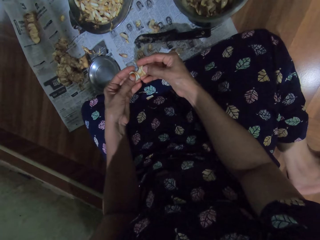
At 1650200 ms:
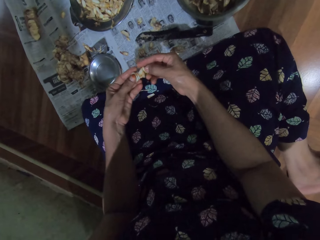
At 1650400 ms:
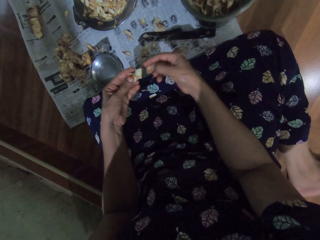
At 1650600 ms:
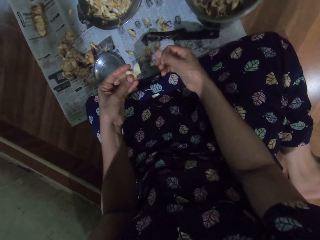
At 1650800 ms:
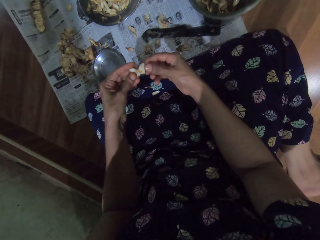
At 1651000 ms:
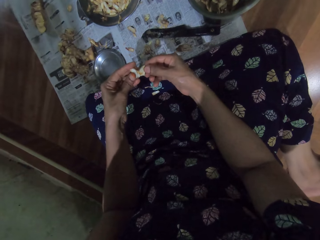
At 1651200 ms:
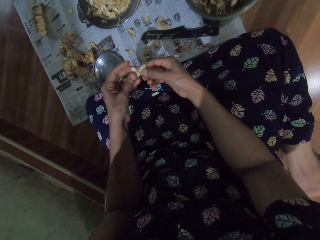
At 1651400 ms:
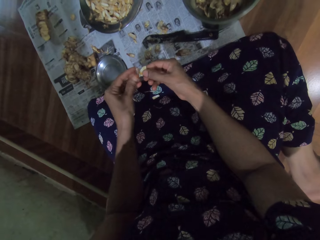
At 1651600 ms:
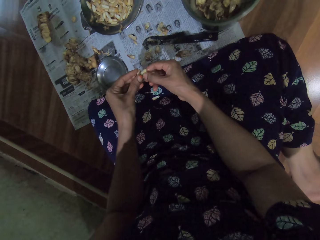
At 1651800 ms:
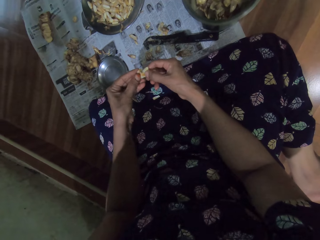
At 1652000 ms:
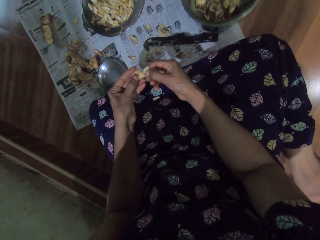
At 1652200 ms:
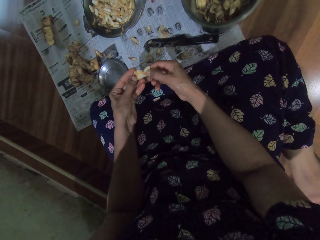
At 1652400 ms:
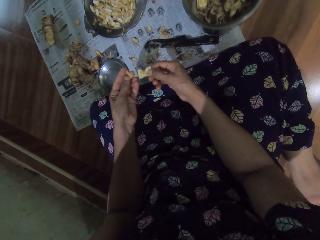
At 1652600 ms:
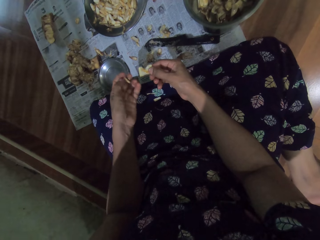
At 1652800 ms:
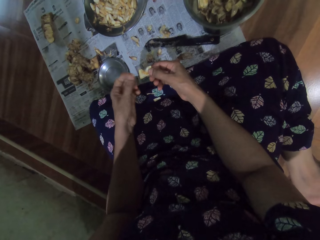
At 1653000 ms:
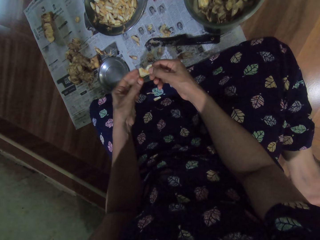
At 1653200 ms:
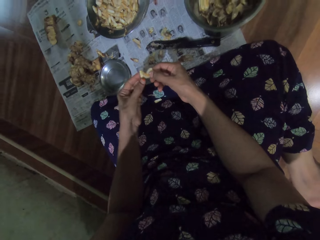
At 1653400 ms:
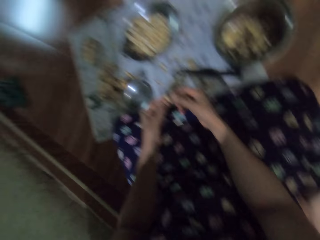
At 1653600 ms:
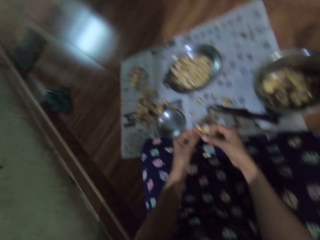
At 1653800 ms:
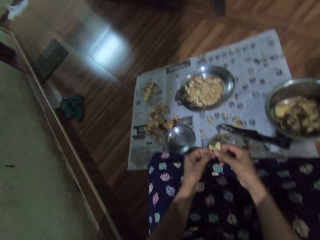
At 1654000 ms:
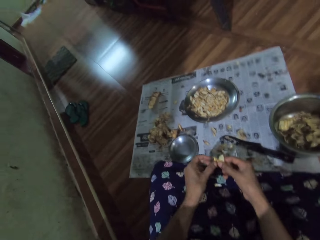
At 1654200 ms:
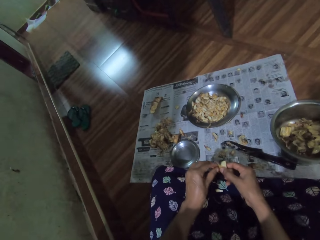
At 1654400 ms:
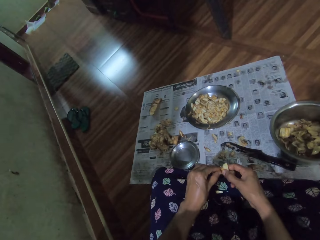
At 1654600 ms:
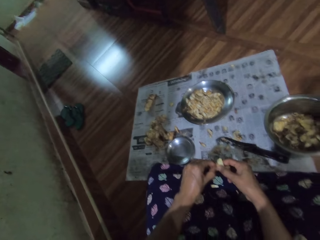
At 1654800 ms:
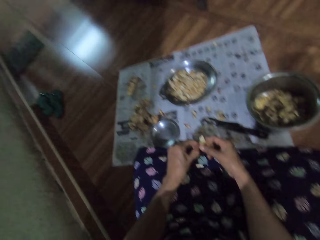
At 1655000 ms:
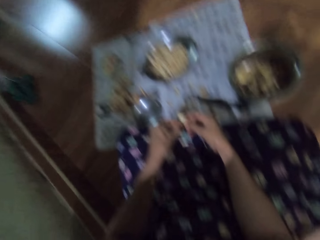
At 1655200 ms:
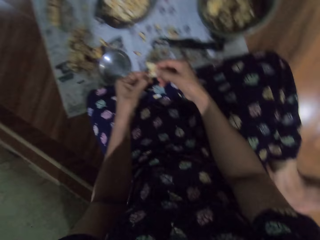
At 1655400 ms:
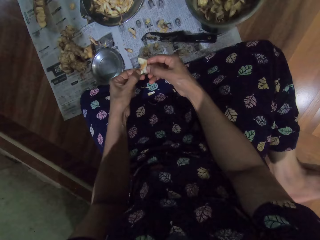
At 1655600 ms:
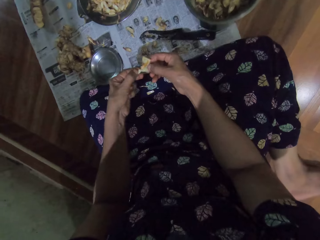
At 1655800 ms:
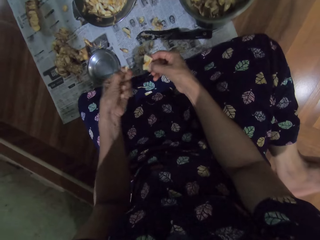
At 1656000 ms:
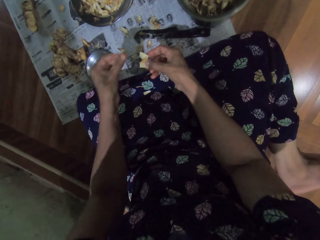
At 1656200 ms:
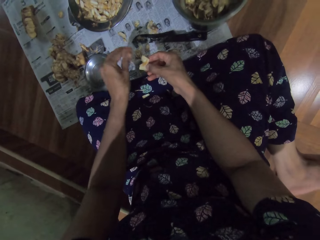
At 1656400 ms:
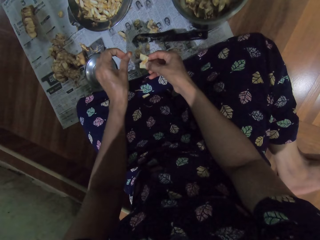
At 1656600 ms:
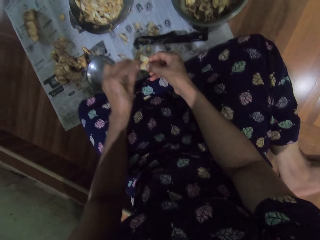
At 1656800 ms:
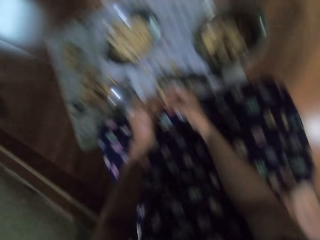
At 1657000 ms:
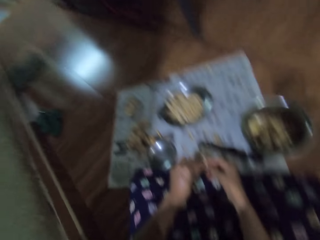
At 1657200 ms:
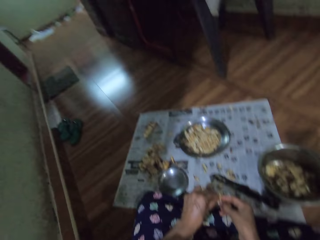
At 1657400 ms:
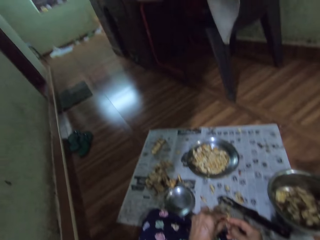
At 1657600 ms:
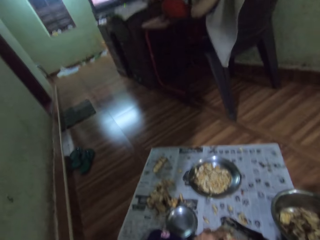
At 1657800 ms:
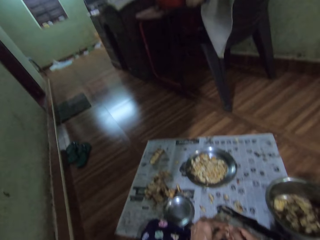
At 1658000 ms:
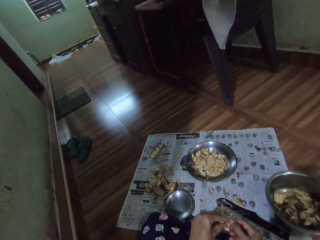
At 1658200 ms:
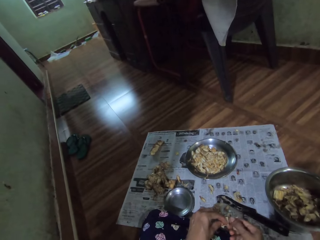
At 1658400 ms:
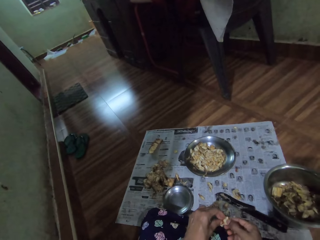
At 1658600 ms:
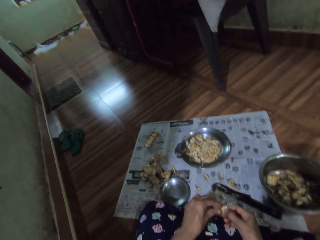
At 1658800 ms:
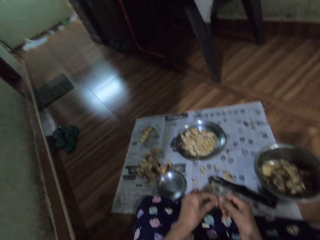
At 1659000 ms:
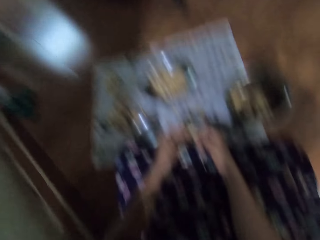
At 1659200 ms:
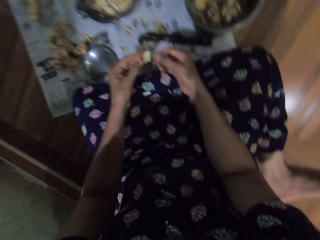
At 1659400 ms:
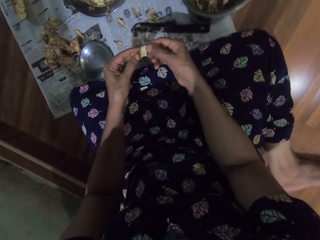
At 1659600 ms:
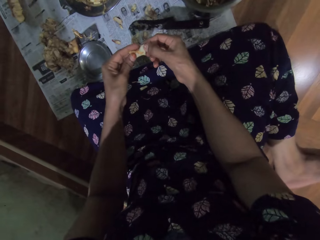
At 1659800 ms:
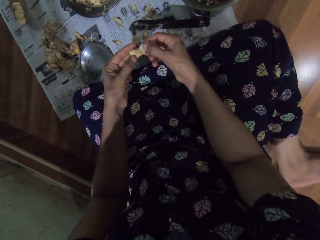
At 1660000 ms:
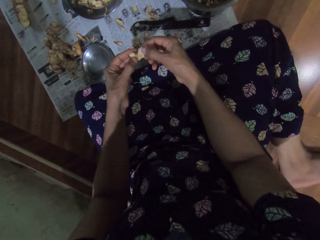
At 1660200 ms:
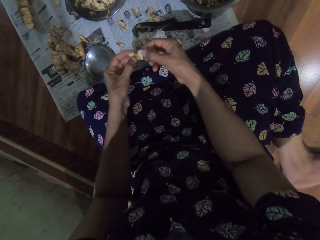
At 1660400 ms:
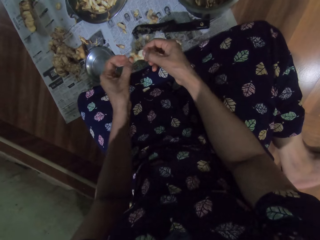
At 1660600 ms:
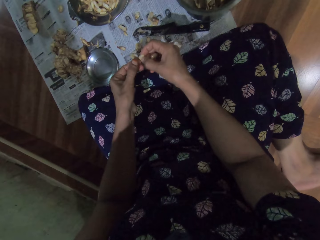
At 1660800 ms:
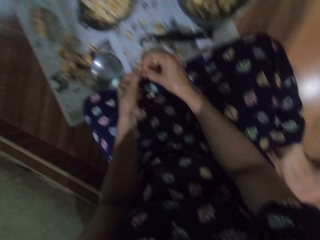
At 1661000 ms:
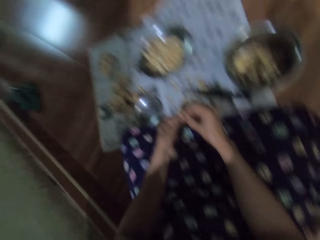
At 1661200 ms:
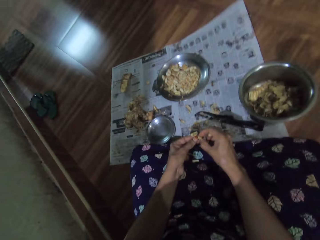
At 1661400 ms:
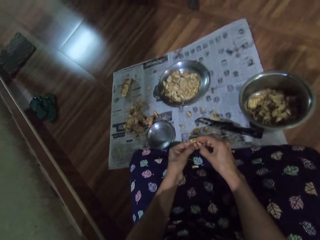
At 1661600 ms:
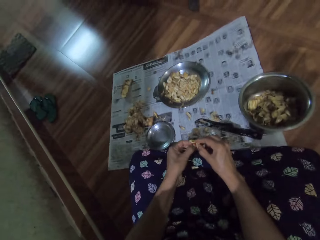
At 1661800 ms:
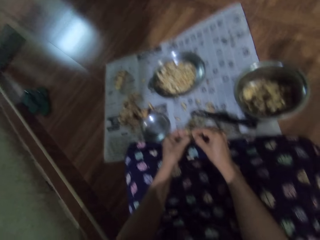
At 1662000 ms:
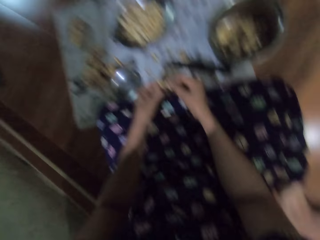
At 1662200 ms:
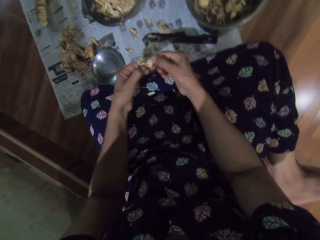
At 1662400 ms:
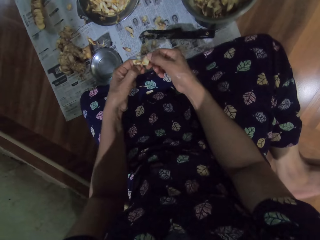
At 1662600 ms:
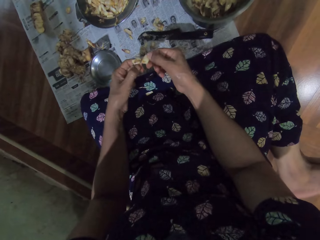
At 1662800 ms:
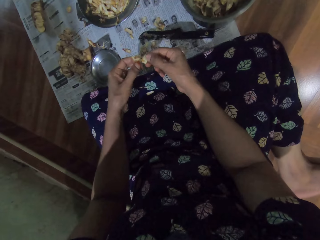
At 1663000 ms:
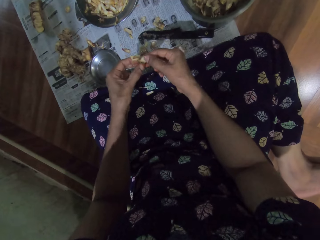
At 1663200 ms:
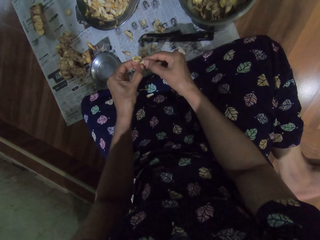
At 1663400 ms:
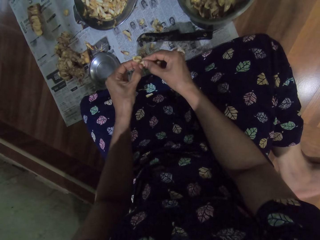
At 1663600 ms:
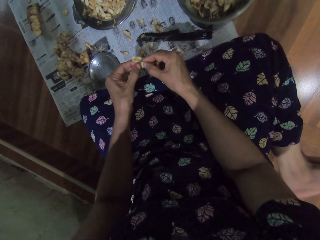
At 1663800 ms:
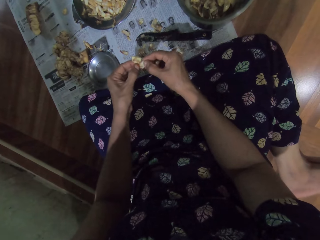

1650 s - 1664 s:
The camera wearer converses with a man. She looks at an entrance. She drops the garlic skin in her left hand on the paper. She peels skin off the garlic with her hands. She converses with the man. She peels the garlic with hands.

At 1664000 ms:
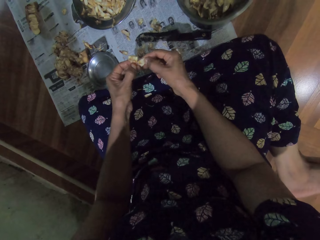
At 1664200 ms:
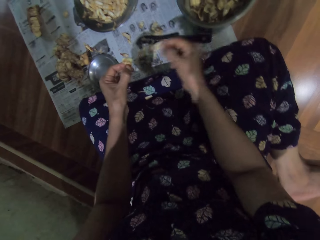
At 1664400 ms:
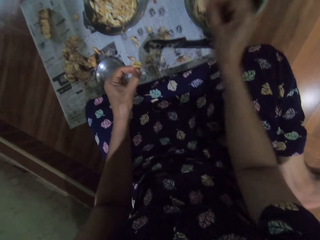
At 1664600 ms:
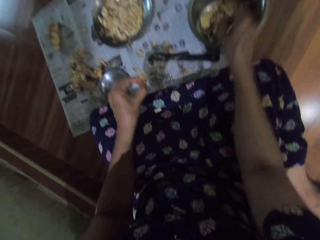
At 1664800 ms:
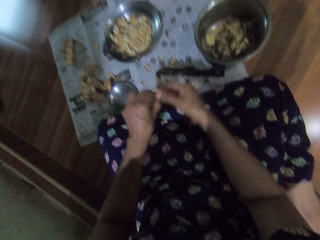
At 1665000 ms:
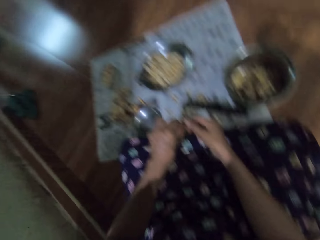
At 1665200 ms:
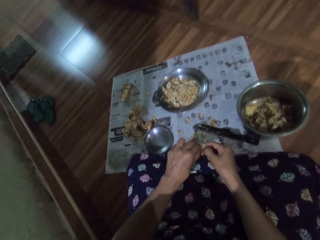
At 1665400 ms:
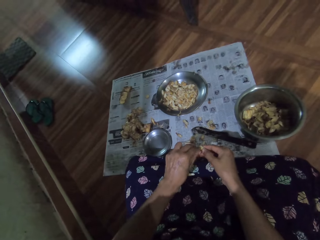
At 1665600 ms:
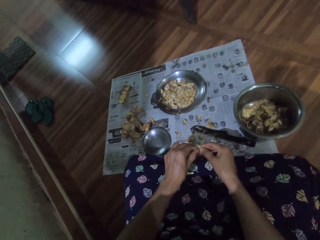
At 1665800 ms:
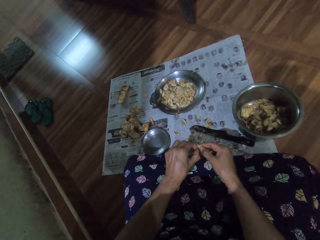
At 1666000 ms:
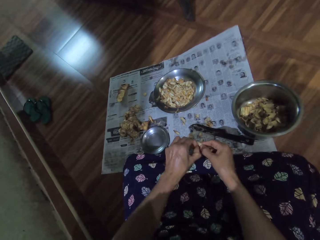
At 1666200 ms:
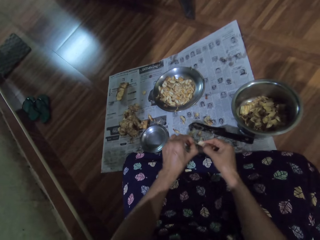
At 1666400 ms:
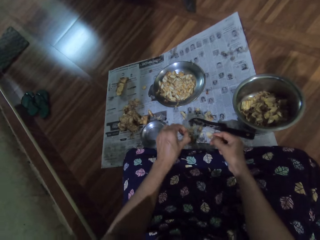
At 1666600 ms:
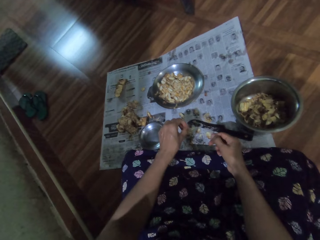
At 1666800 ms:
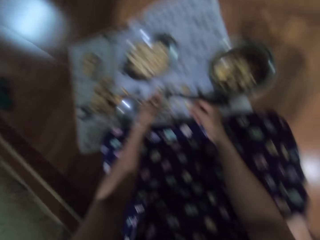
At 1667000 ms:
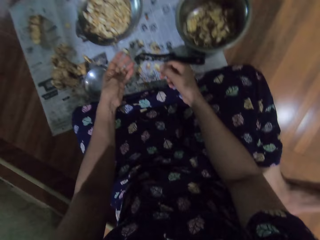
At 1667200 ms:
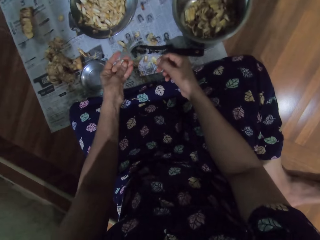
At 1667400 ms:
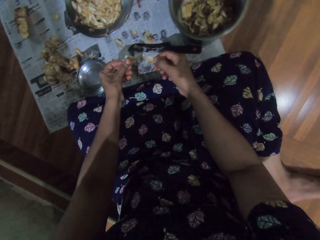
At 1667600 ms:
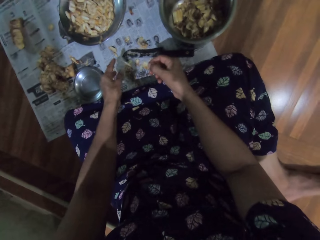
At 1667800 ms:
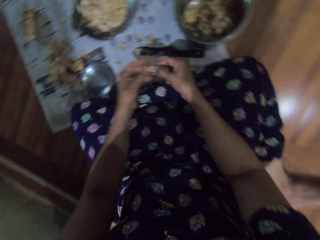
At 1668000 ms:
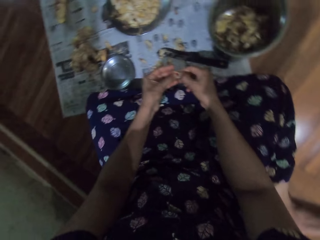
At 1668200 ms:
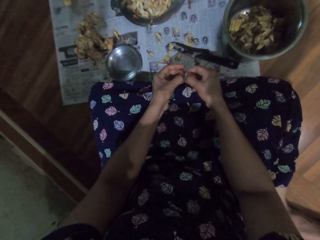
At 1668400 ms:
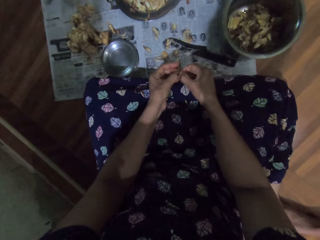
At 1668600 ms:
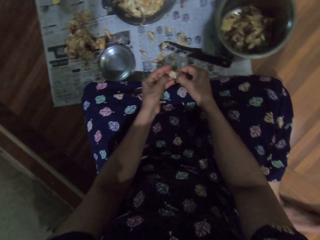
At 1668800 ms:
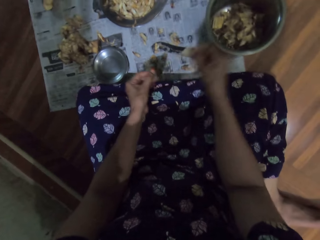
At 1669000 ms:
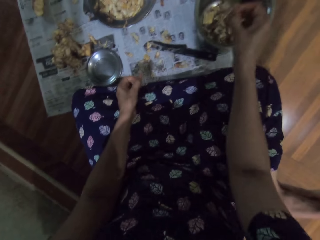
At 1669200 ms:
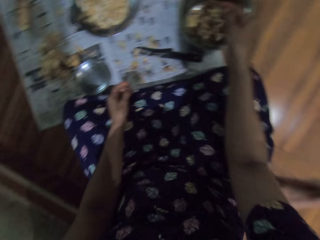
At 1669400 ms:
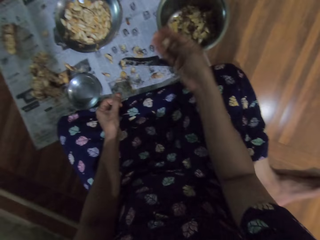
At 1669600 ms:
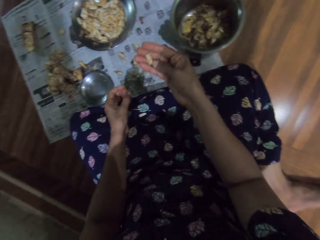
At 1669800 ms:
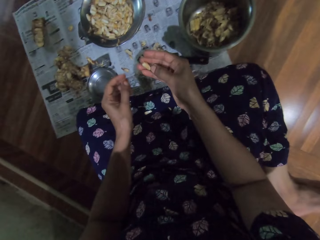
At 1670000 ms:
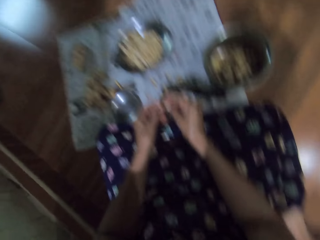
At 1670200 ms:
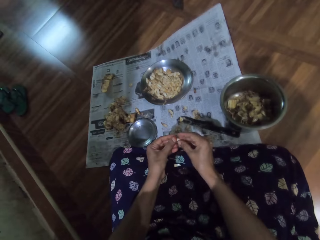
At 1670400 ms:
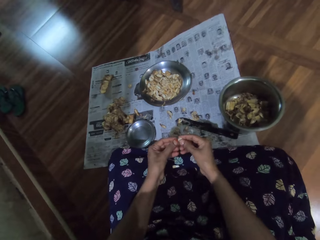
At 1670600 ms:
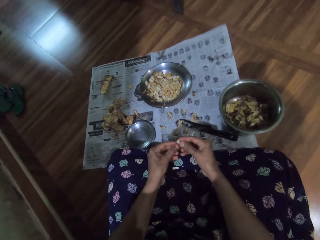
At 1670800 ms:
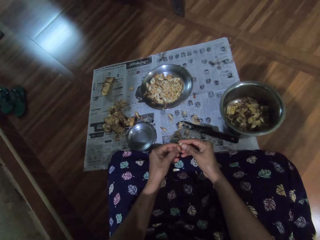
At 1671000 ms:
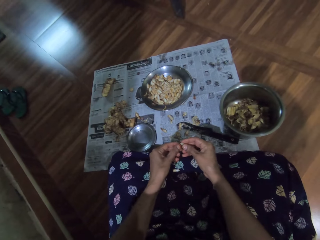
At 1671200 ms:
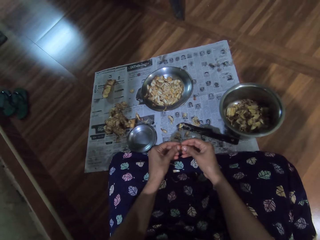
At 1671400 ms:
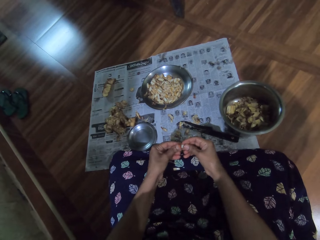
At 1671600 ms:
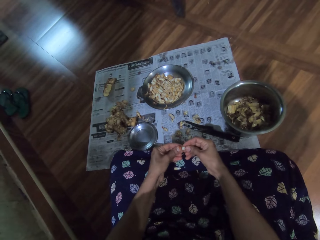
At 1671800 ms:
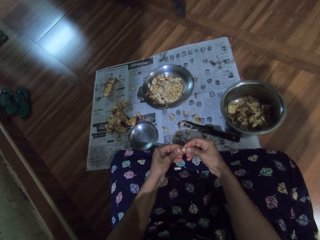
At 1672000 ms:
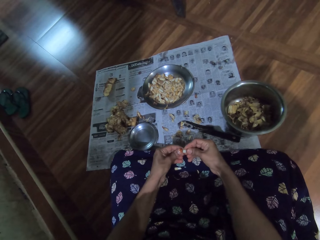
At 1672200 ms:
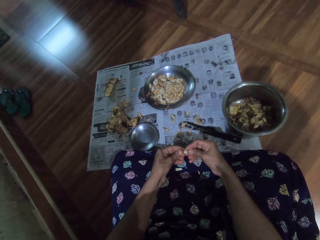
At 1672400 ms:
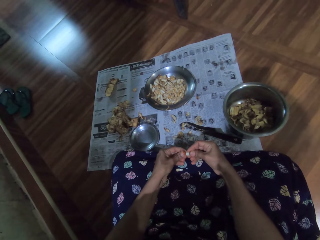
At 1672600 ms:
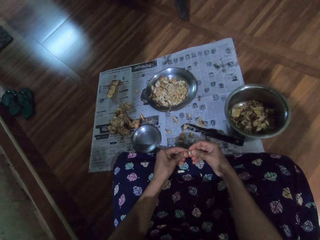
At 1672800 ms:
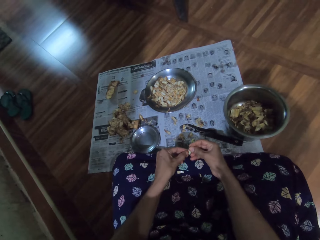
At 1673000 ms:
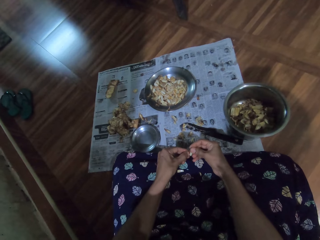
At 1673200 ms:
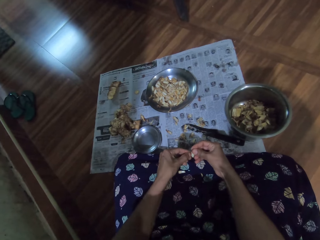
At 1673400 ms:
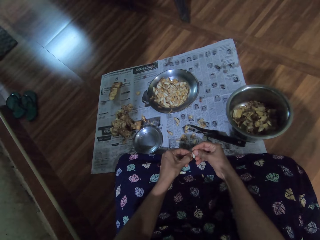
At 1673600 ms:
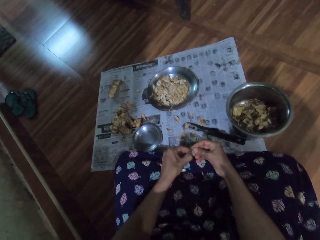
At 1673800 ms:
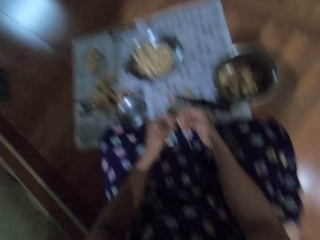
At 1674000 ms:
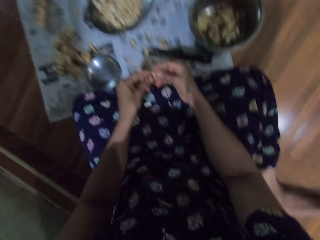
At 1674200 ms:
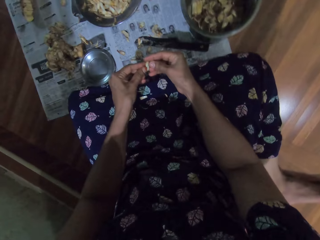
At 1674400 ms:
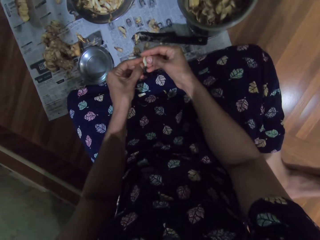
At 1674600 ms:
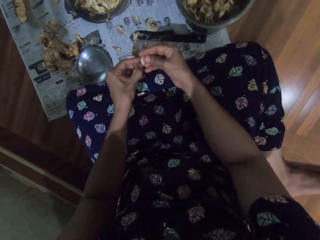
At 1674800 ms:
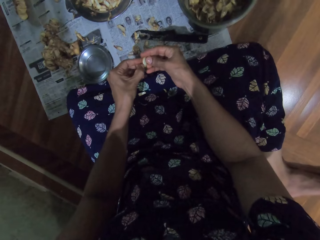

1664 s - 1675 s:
The camera wearer drops the garlic in her right hand in the bowl. She peels skin off the garlic with her hands. She drops the garlic skin in her left hand on the paper. She peels skin off the garlic with her hands. She drops the garlic in her right hand in the bowl. She converses with a man. She peels skin off the garlic with her hands.
